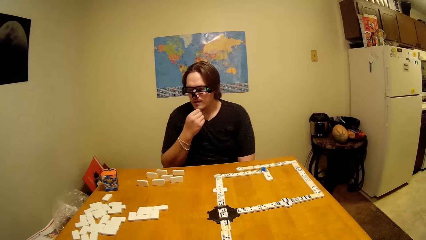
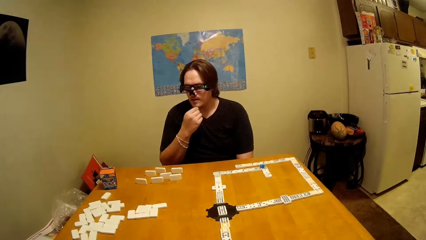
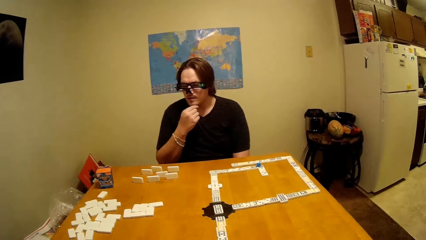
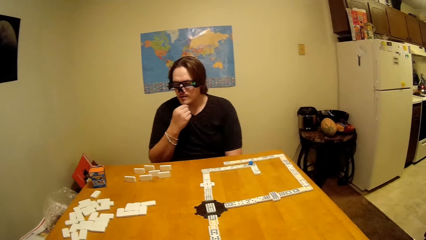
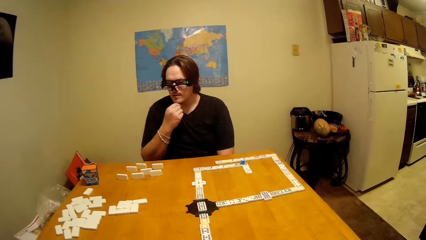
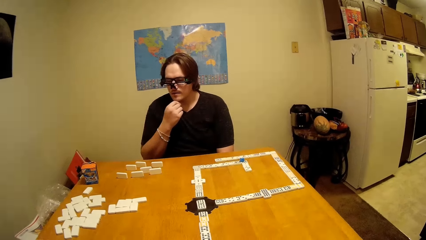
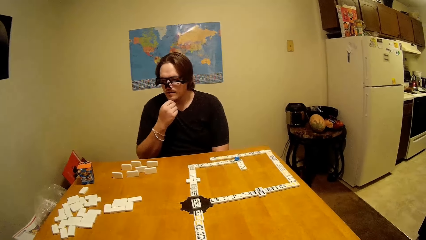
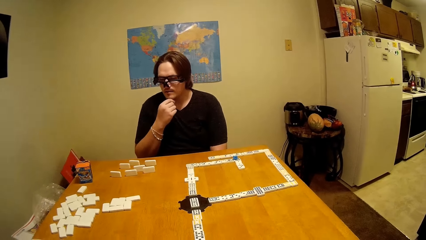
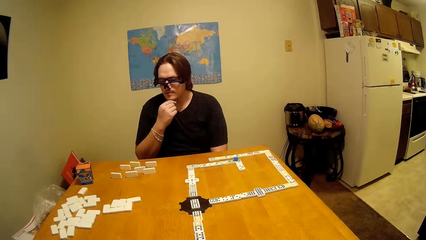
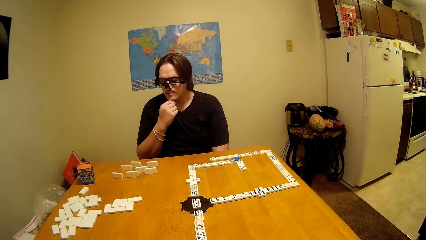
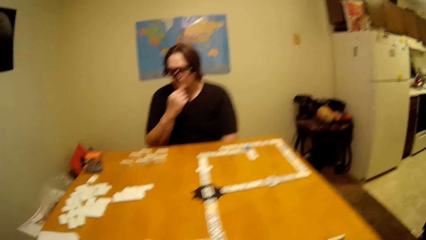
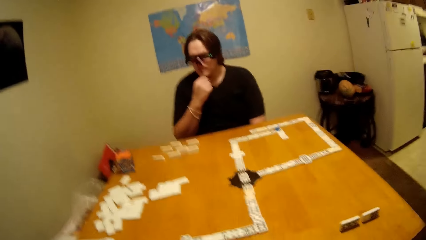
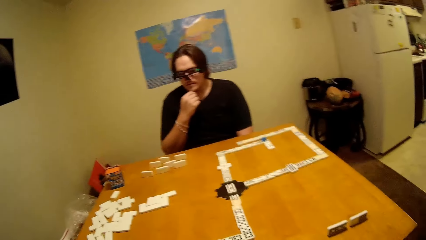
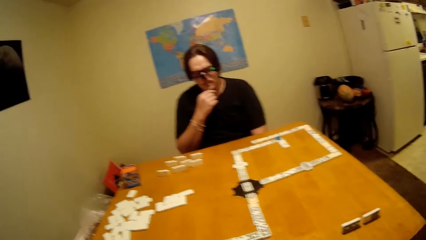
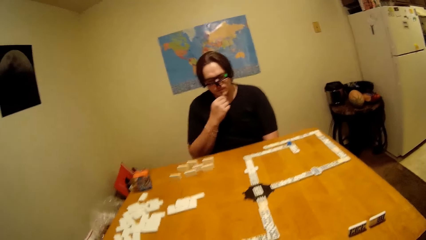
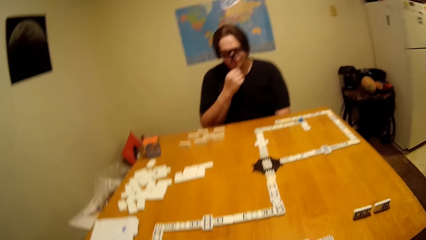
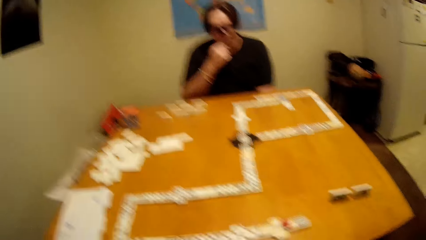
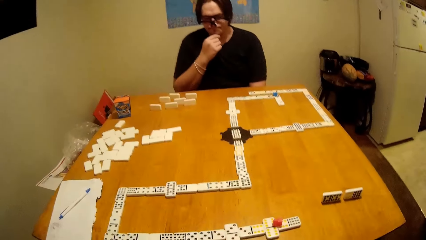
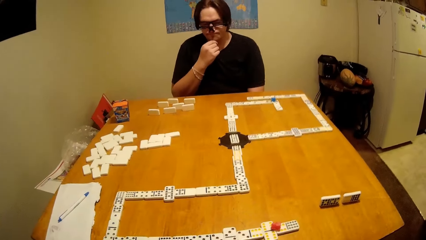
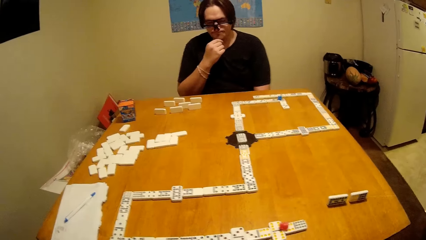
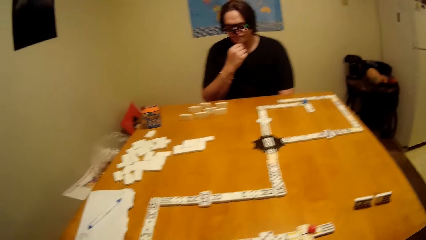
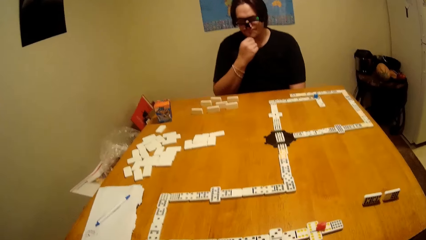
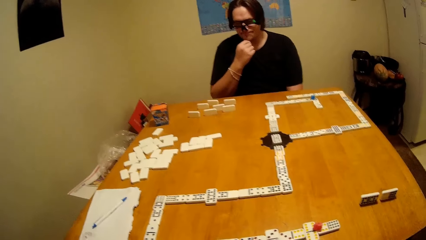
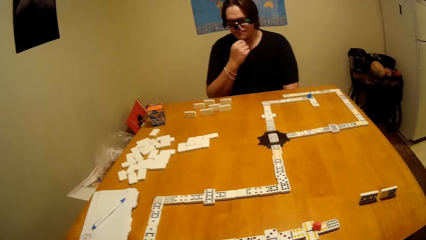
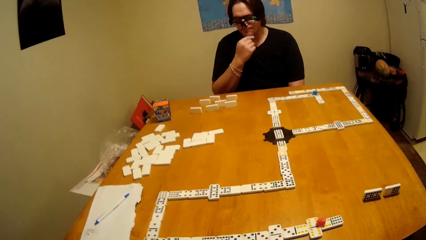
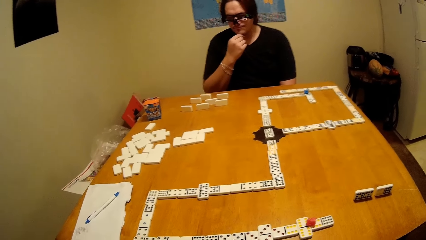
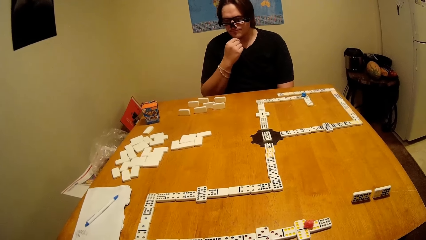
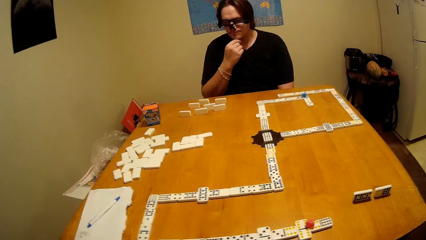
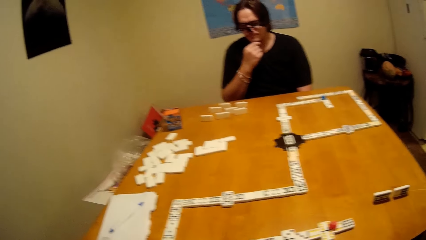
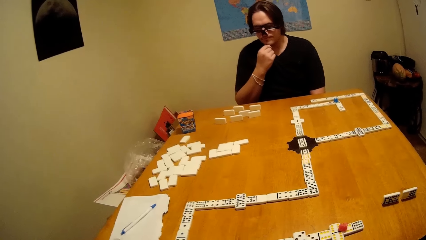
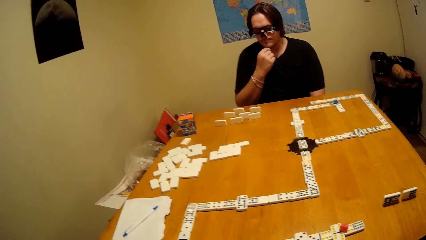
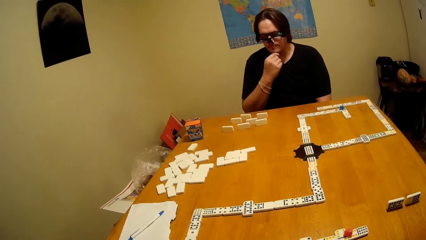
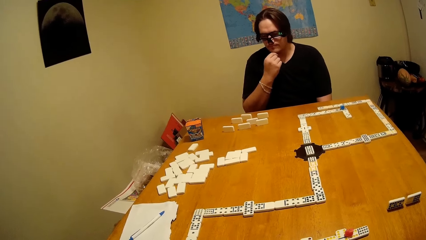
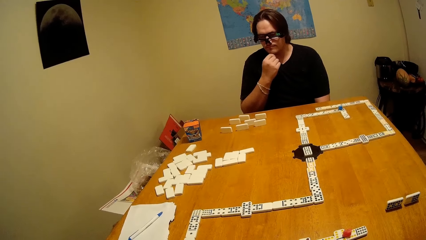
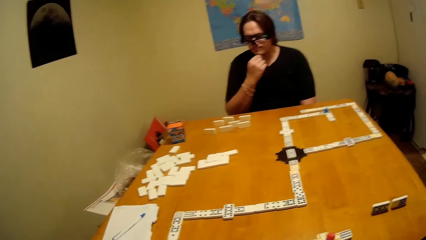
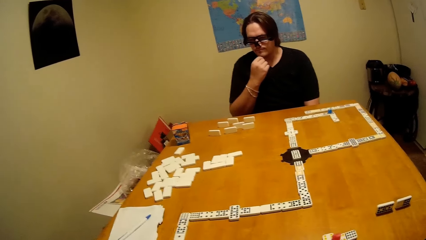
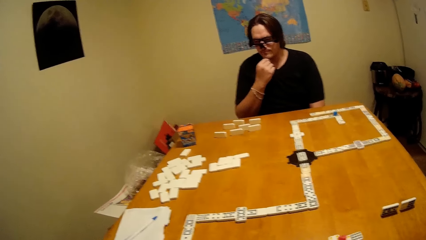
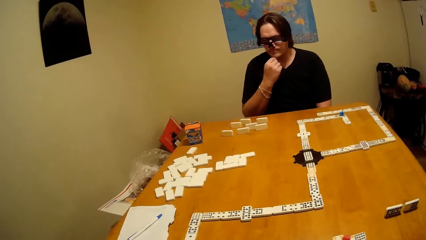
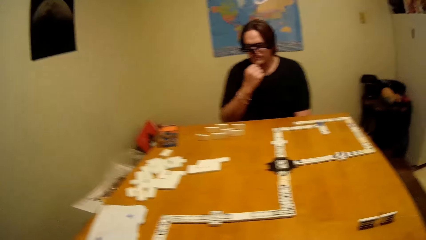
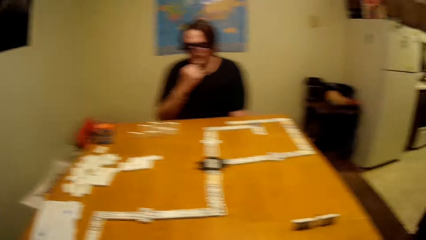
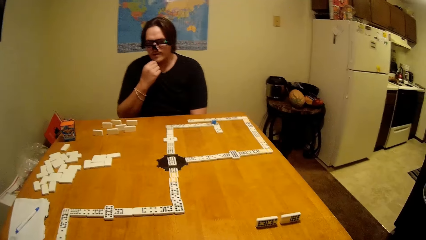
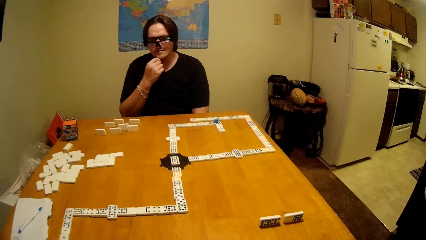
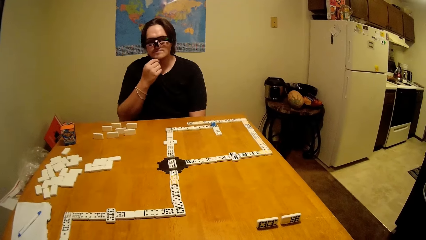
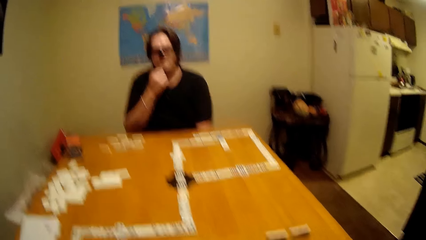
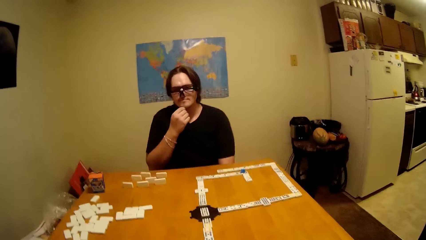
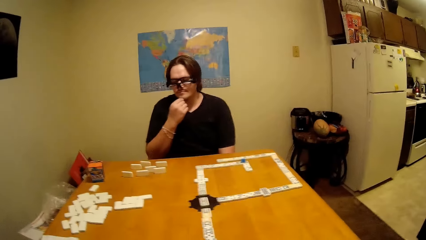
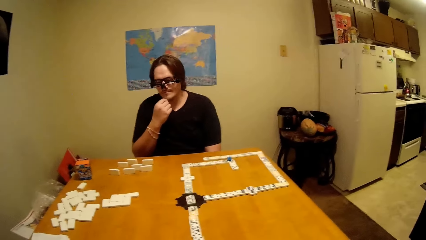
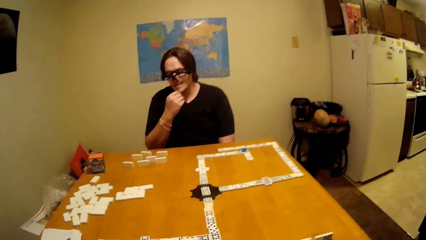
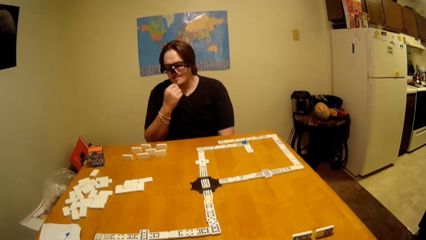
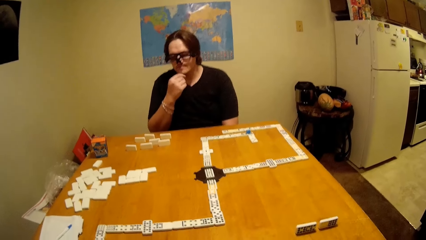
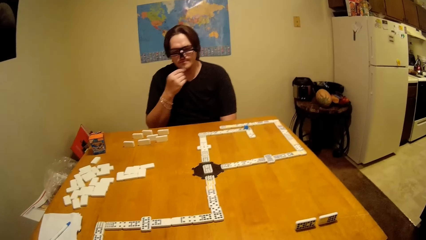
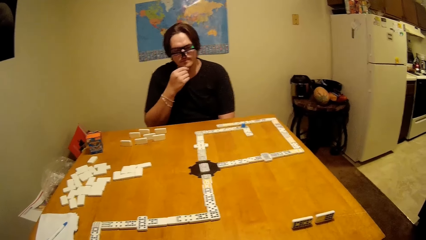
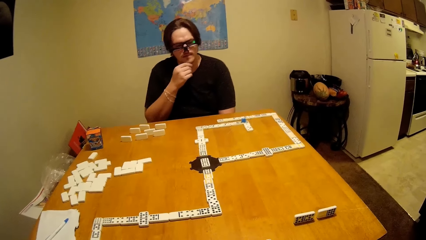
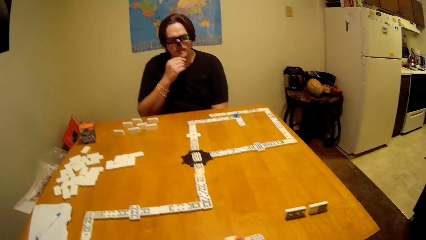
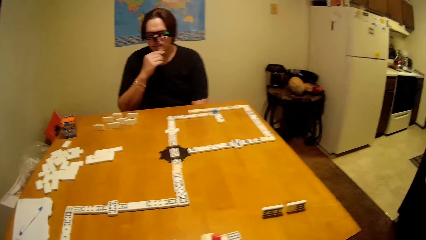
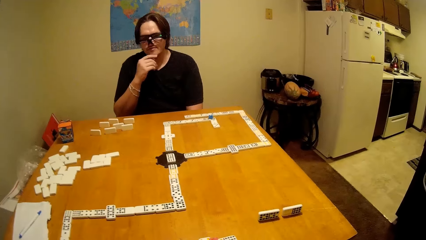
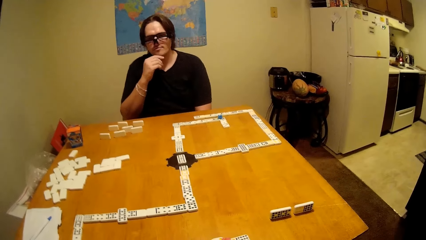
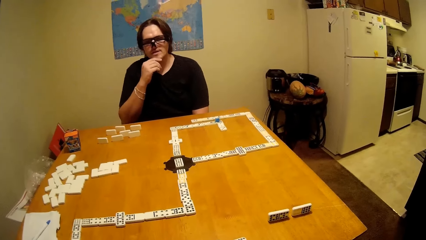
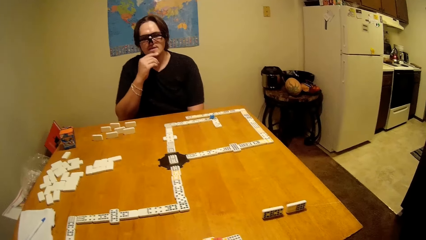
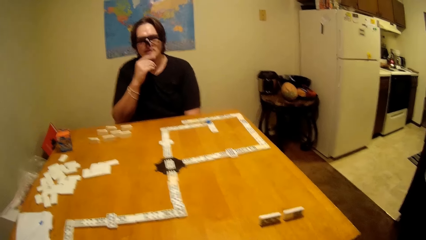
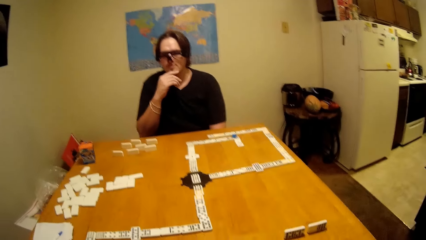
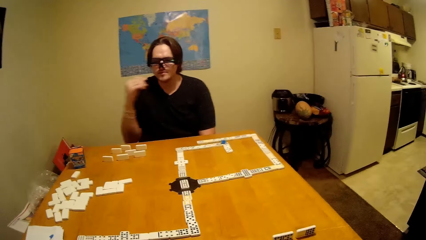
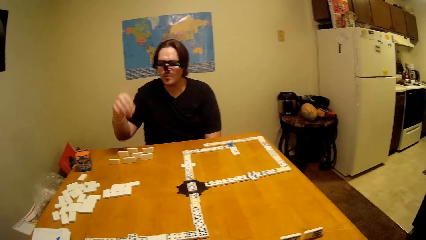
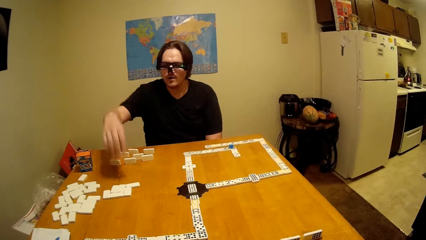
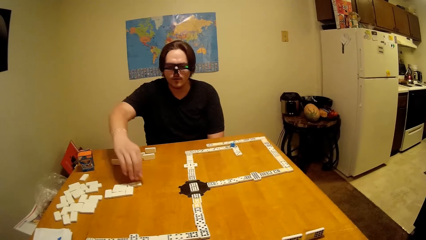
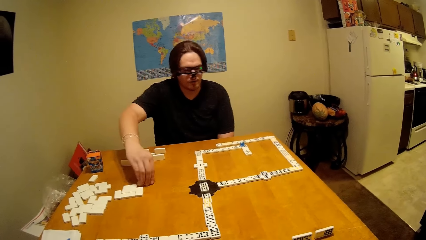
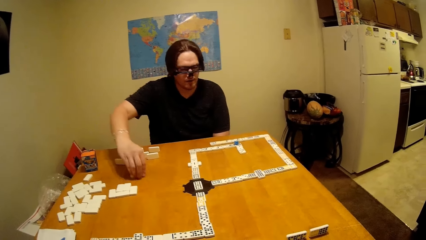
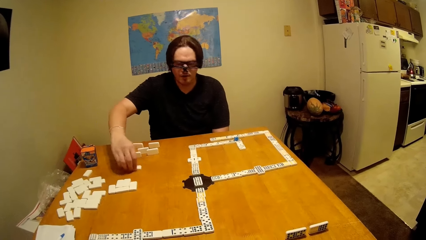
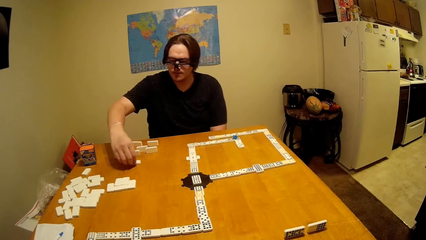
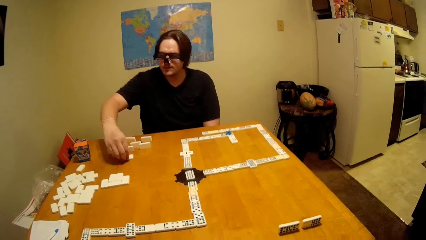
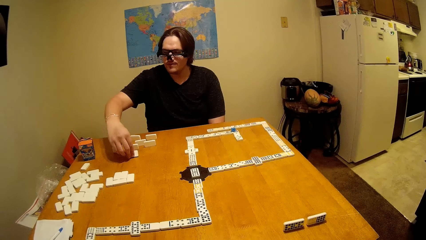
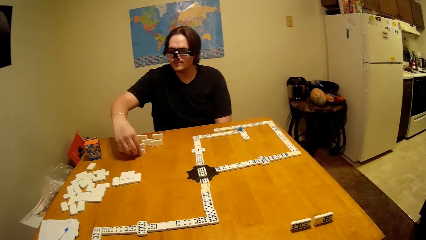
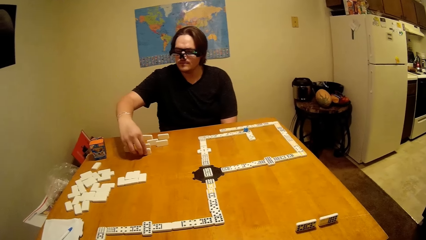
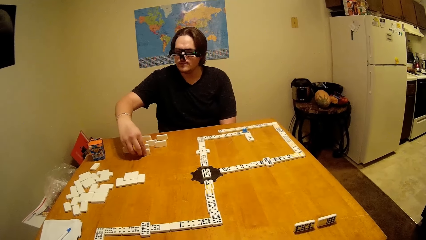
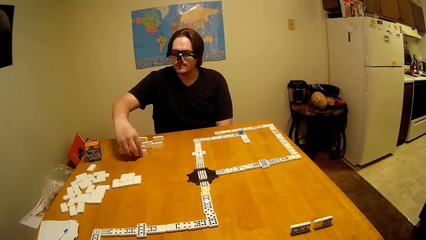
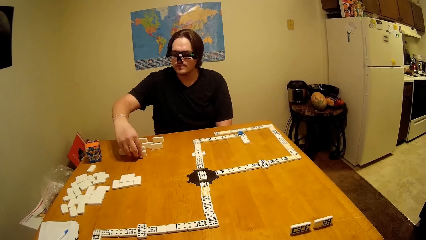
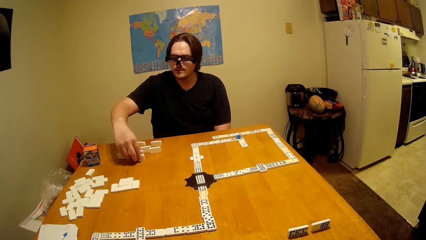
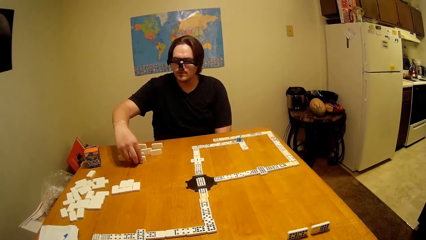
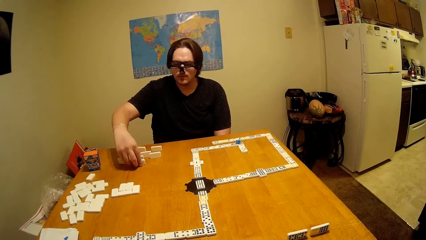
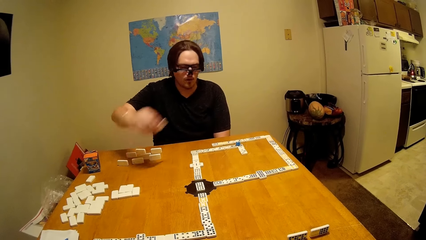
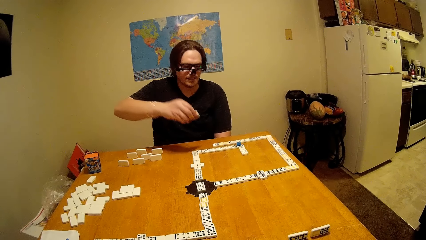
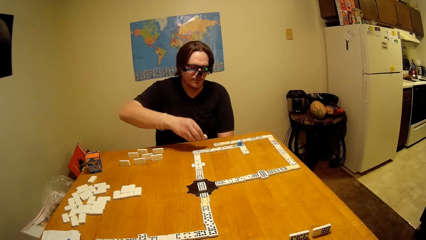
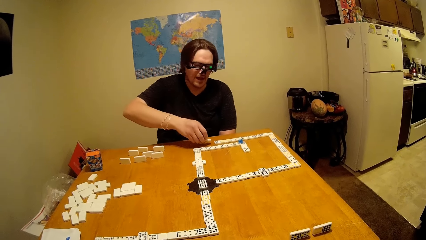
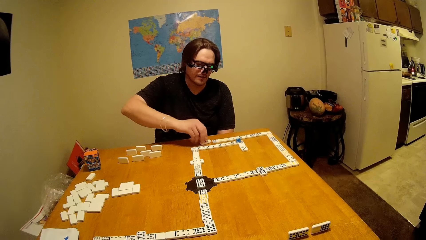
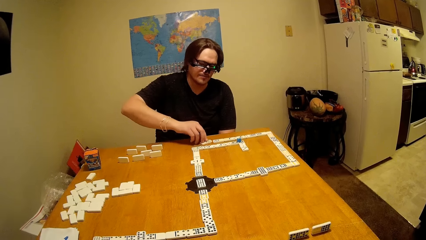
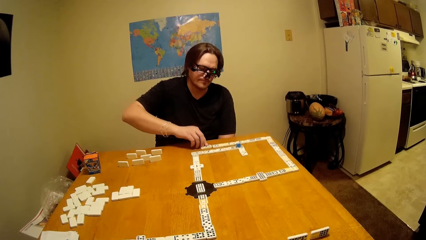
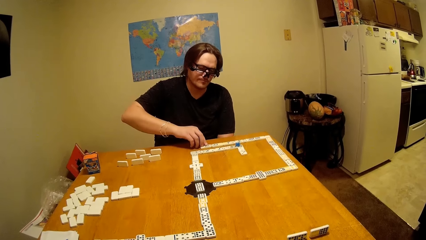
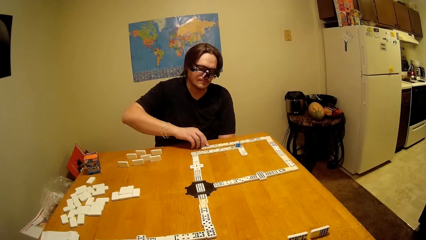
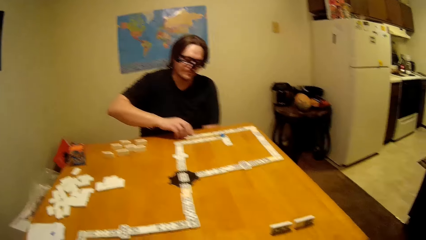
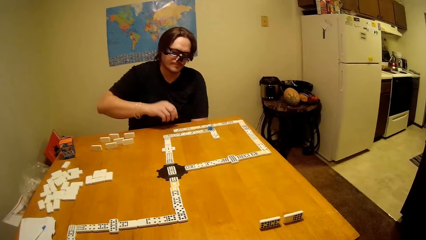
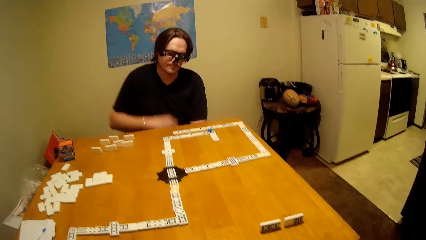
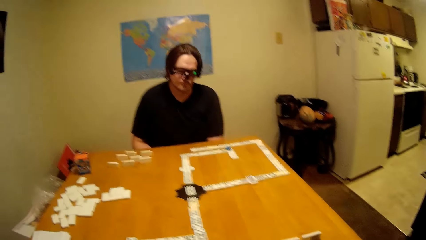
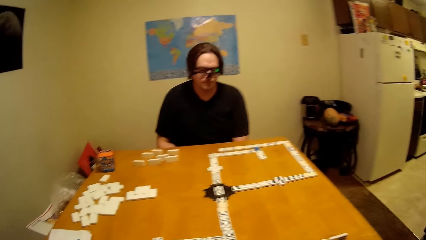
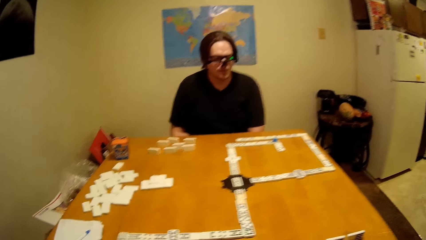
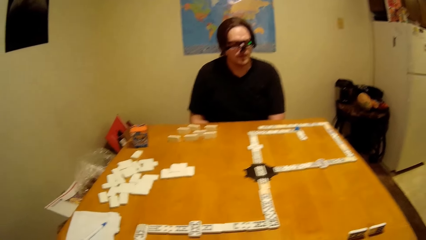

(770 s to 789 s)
A man touches the face. The man takes a piece of dominoes. The man plays the dice. The man puts the piece of dominoes down.
